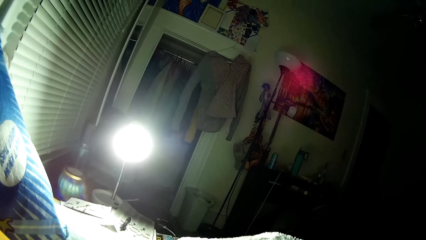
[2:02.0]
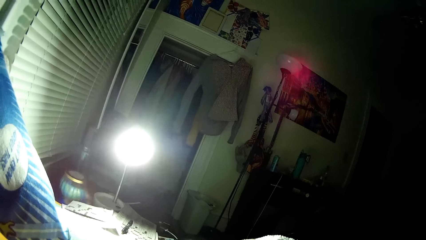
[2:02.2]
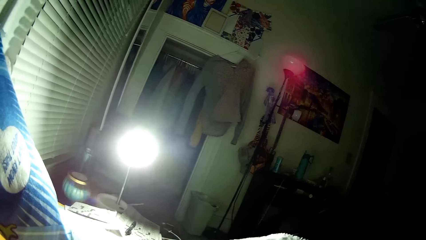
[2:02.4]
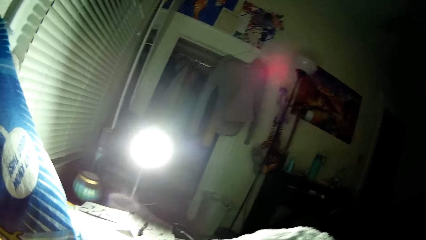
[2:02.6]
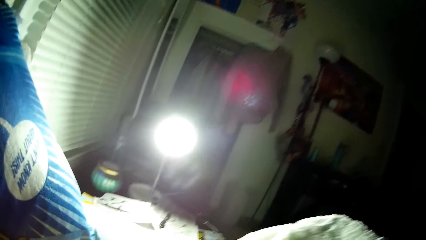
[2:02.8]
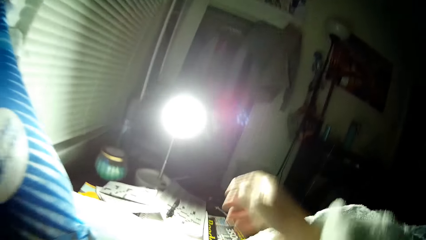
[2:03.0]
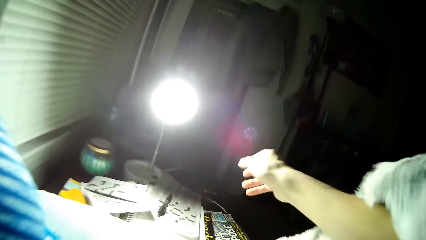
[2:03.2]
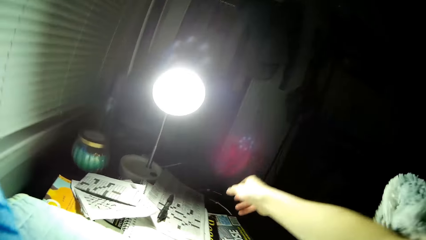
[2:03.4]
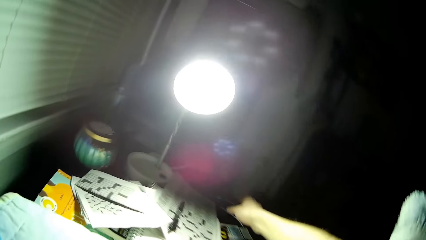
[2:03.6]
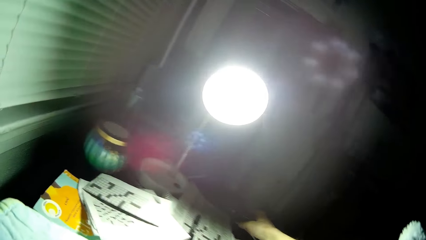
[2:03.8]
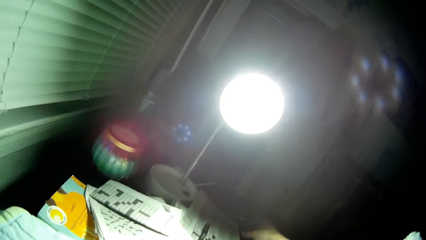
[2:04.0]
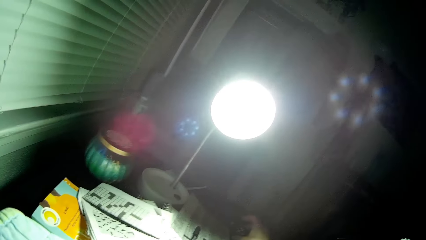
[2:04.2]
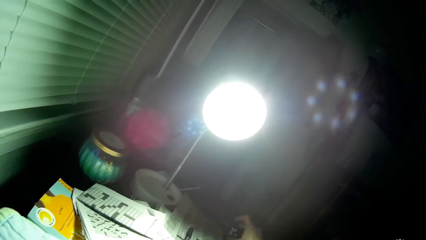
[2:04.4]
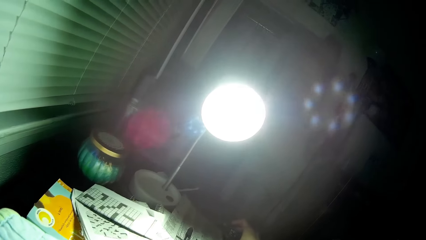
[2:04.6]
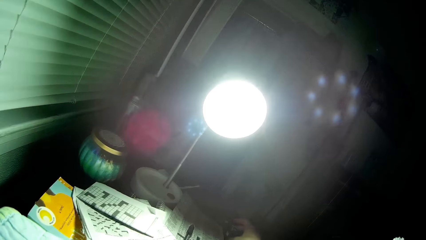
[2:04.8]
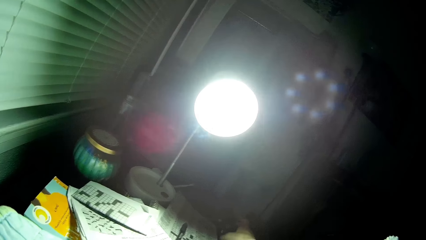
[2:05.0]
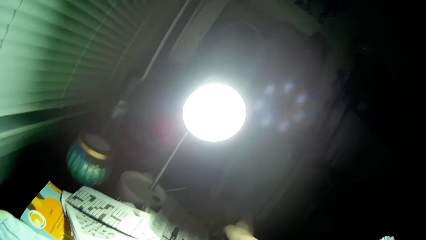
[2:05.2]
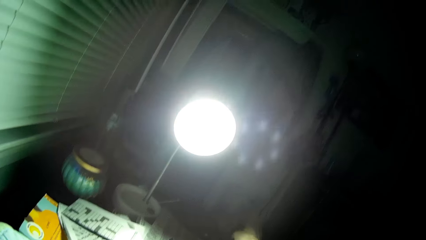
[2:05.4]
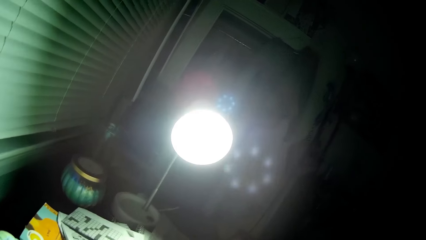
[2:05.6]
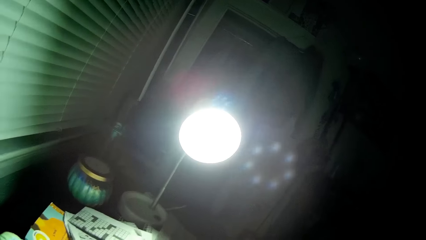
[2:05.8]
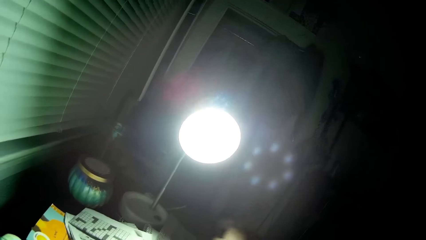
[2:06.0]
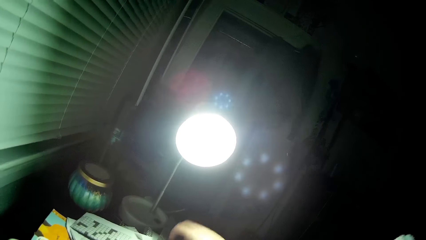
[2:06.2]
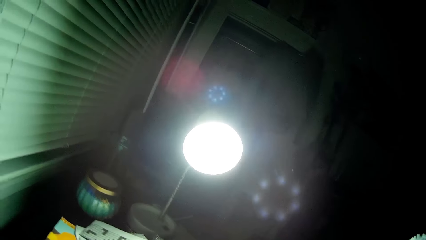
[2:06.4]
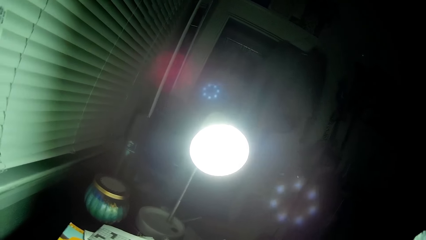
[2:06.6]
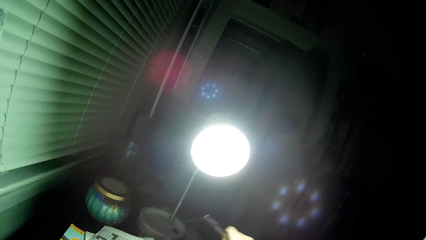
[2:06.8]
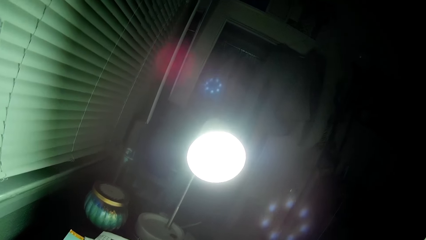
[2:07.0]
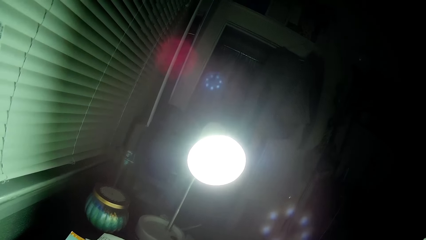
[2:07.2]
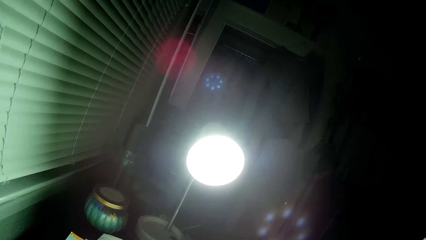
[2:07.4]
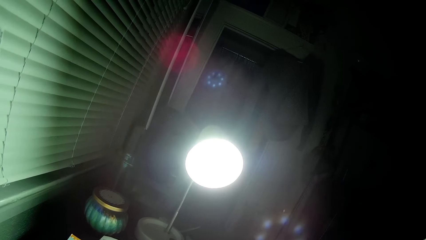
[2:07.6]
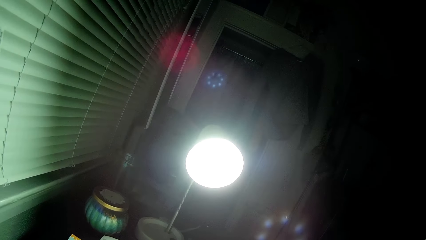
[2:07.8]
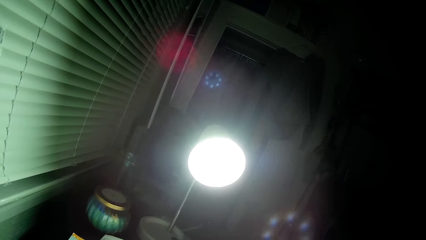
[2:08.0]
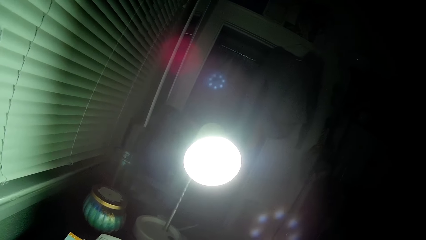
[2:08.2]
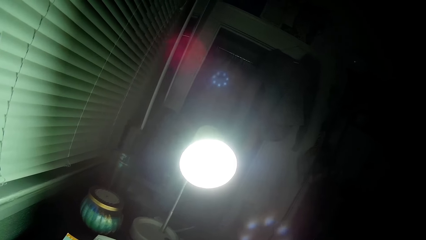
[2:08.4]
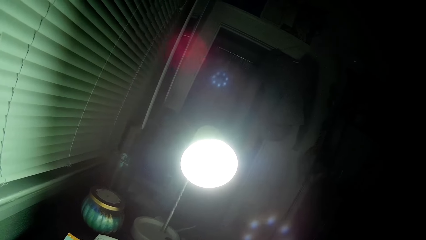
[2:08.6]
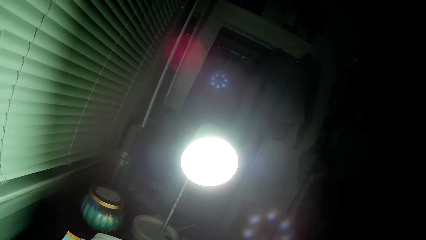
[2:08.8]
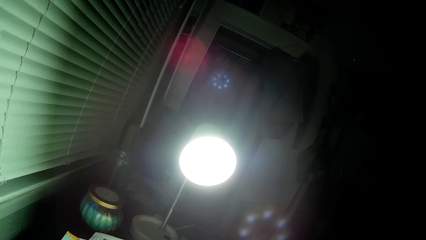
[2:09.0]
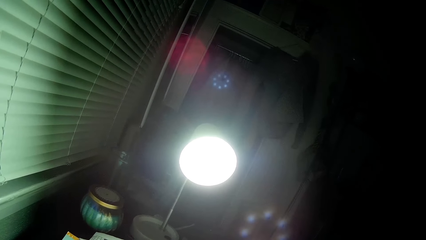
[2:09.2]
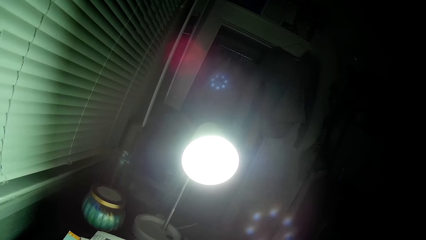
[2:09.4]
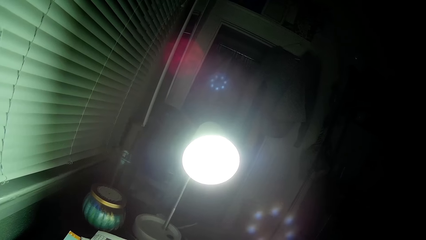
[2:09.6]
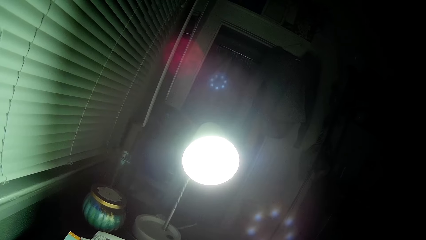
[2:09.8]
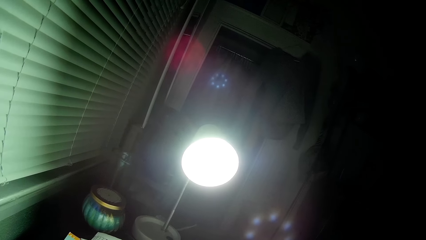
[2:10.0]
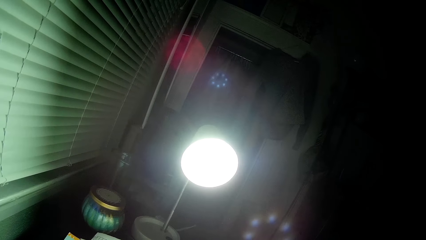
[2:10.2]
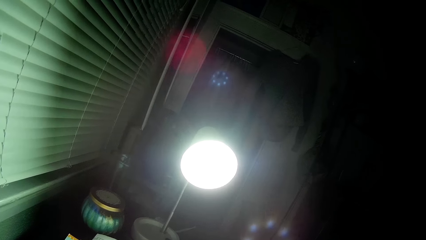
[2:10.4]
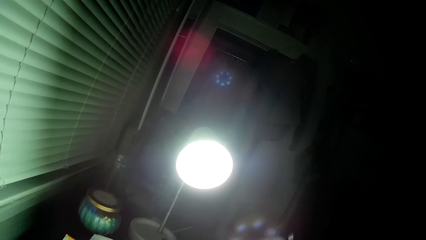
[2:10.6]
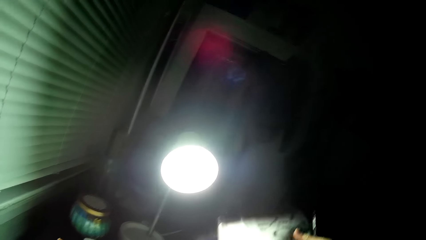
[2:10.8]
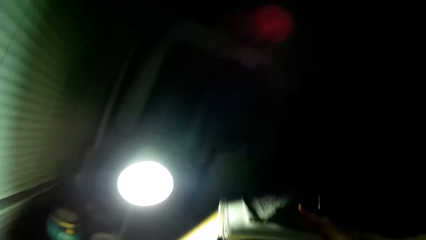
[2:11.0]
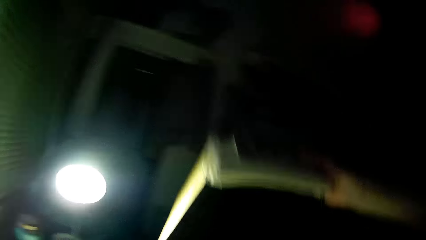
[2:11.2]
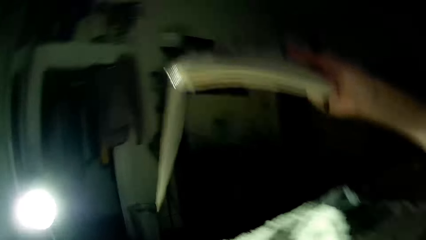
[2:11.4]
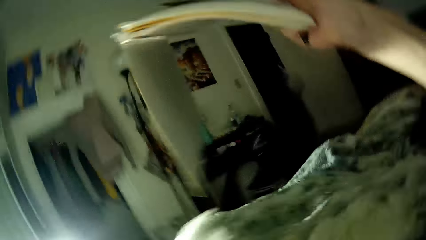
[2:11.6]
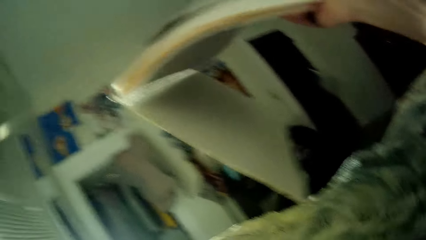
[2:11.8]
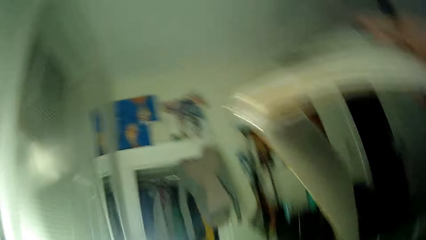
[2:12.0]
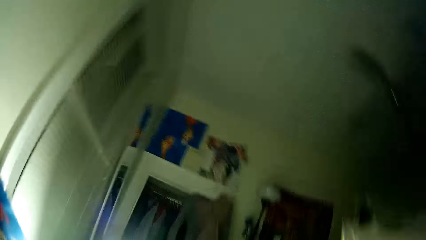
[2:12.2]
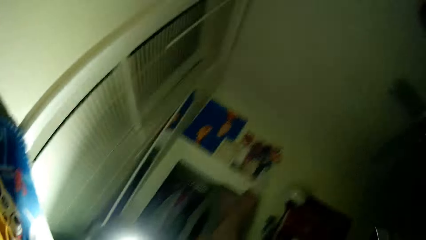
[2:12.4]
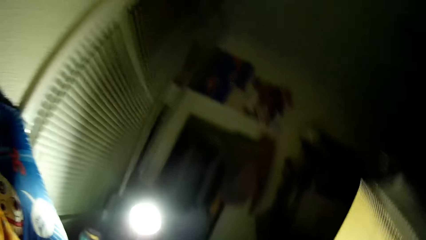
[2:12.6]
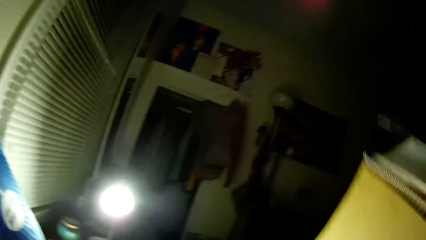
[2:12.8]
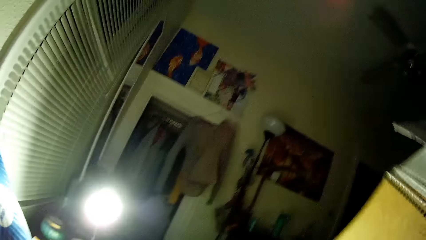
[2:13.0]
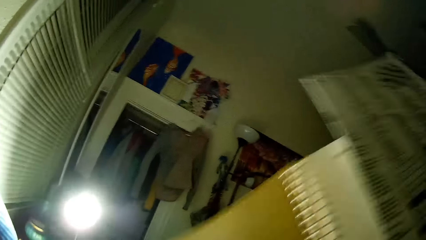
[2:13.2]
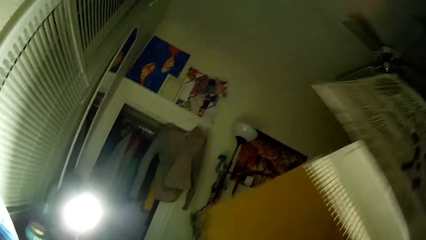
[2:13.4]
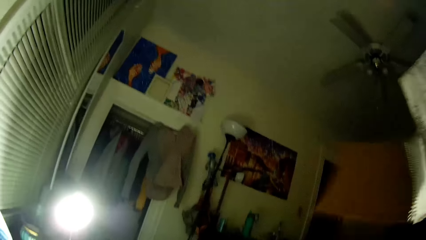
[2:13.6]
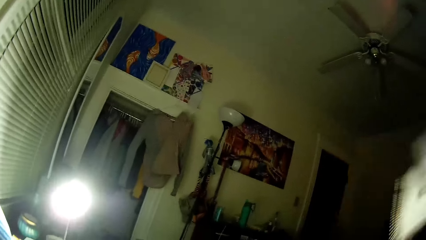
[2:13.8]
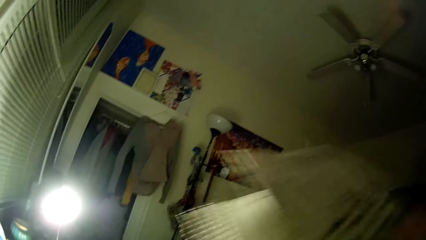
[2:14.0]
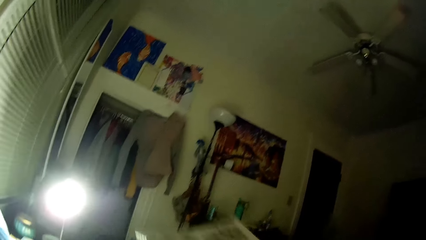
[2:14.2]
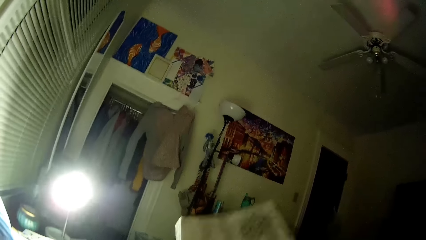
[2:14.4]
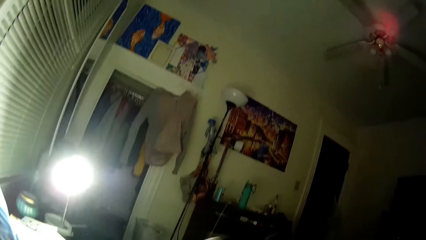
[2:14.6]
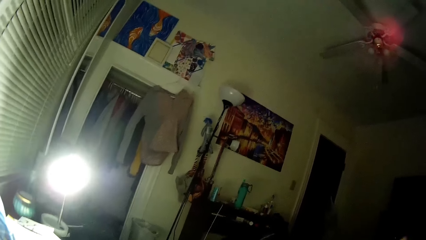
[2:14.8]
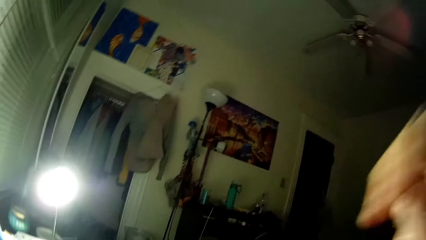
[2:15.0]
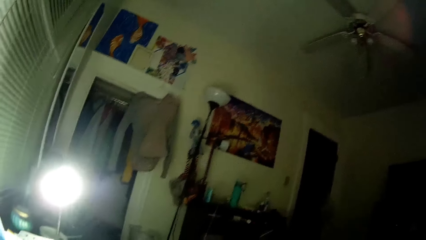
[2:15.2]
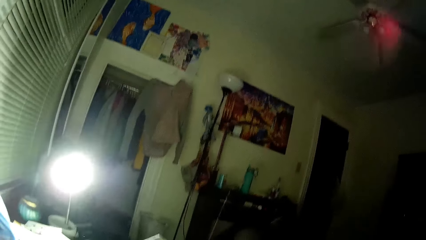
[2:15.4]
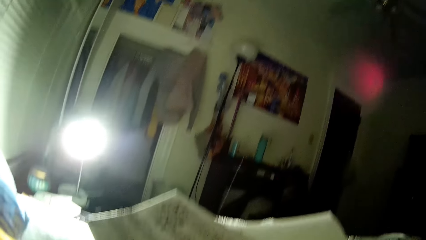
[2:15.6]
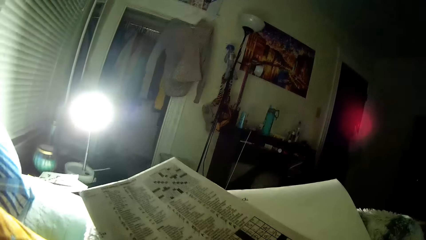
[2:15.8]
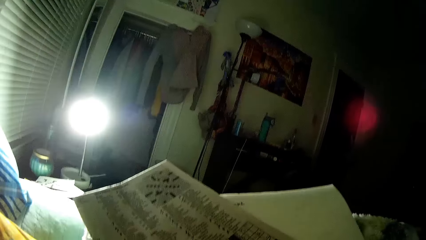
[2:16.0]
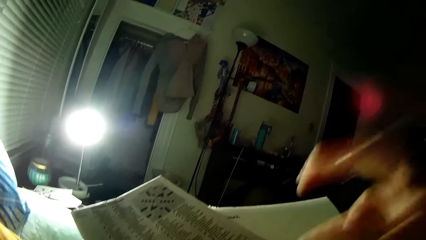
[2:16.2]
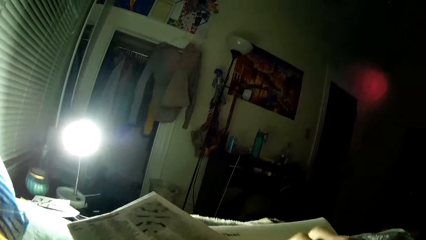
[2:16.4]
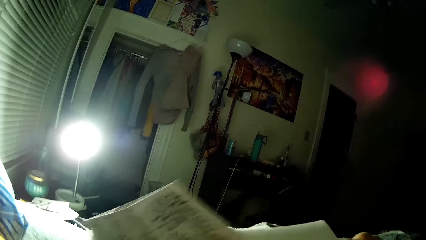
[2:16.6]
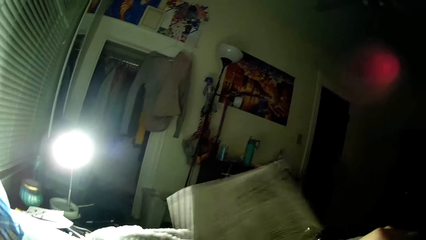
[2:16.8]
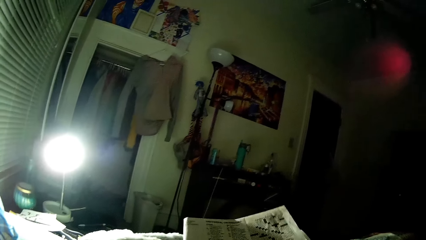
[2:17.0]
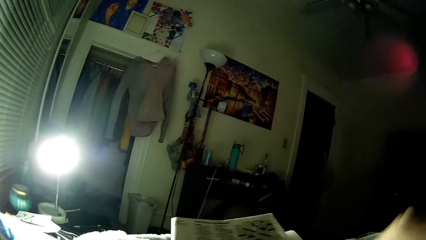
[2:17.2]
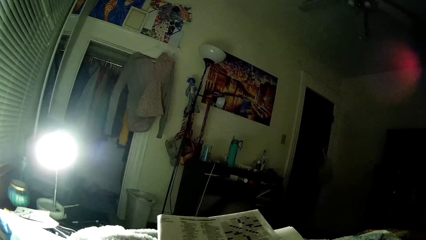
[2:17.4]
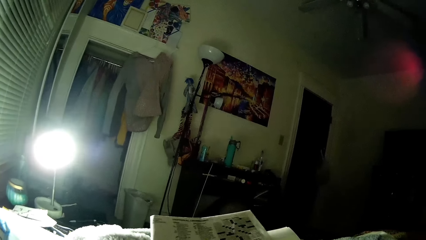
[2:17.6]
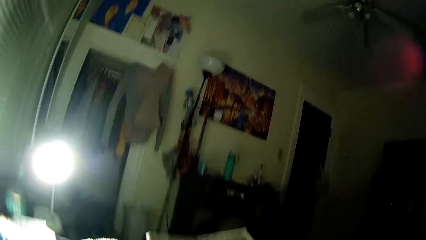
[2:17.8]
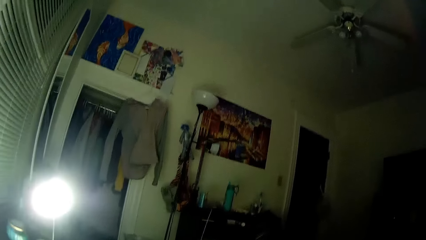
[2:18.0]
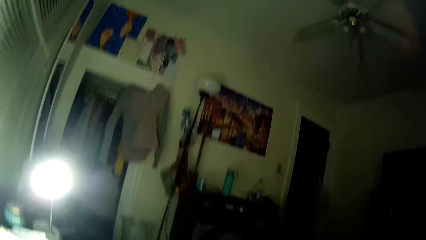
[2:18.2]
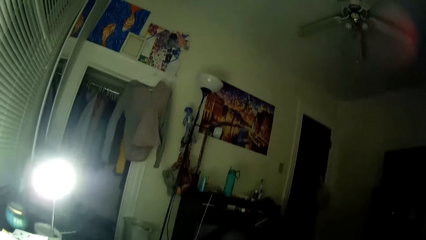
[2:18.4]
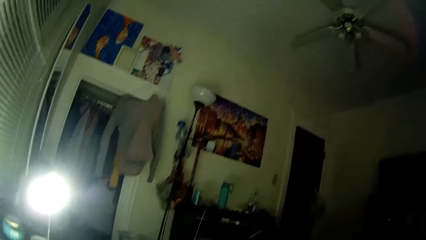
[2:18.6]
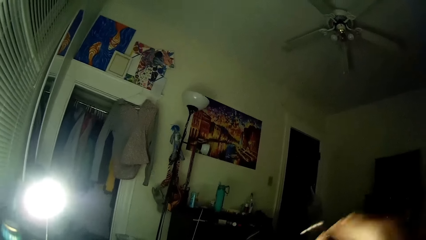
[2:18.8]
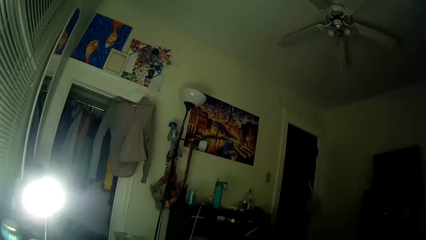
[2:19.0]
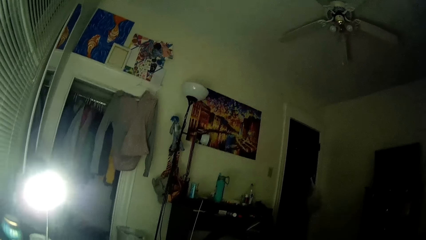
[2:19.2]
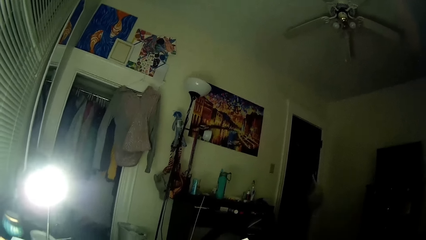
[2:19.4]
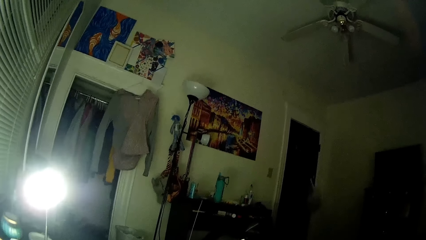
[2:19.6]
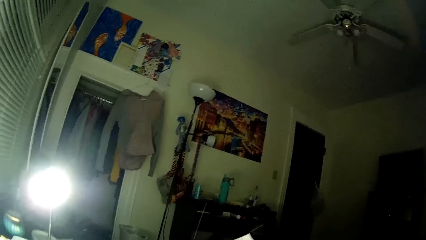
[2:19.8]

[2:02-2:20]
The camera wearer picks up the books. She takes a book and a paper from the table with her right hand. She drops the book and the paper on the bed. She adjusts a camera on her head with her right hand. She reads the books. She moves the paper with her left hand. She adjusts the camera on her head with her right hand.
